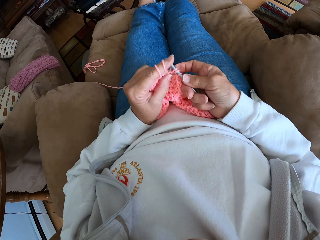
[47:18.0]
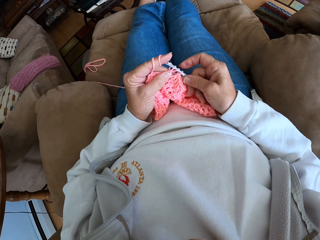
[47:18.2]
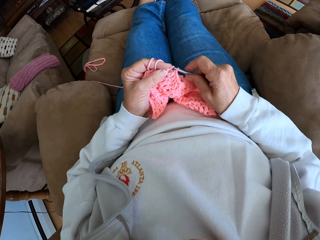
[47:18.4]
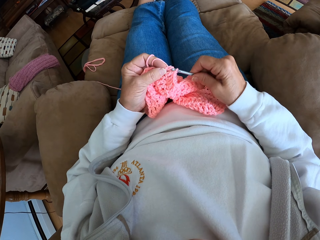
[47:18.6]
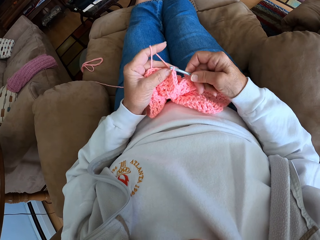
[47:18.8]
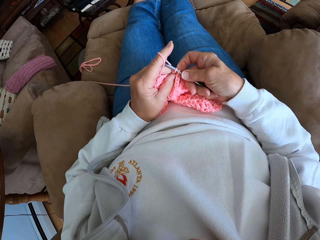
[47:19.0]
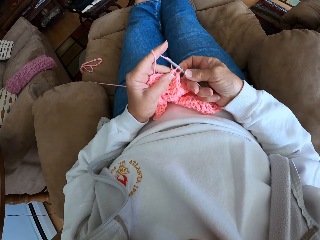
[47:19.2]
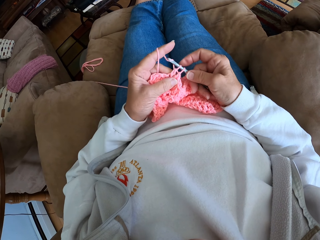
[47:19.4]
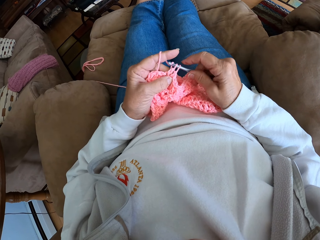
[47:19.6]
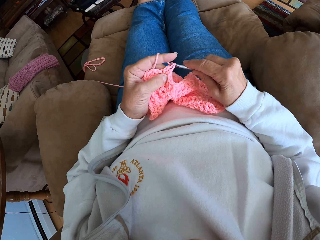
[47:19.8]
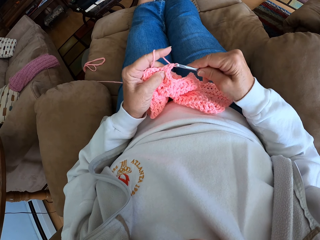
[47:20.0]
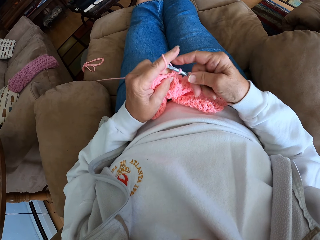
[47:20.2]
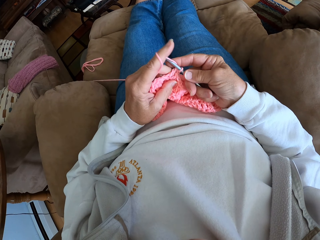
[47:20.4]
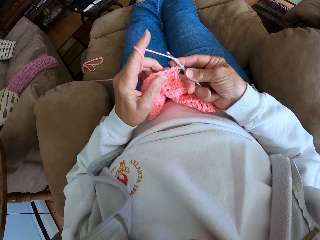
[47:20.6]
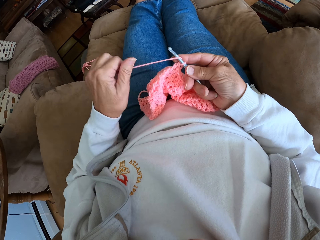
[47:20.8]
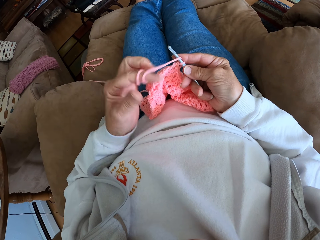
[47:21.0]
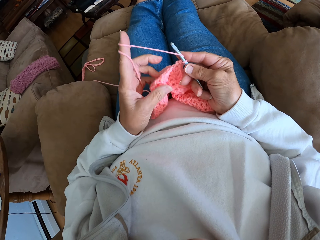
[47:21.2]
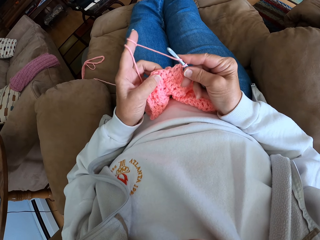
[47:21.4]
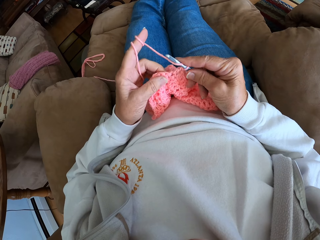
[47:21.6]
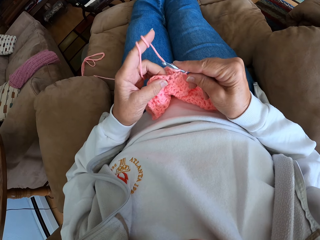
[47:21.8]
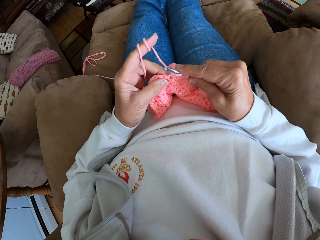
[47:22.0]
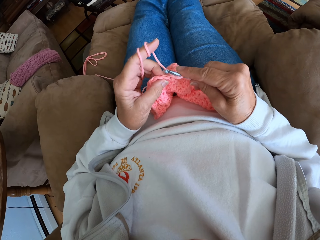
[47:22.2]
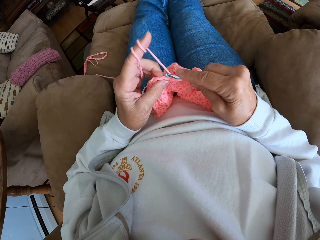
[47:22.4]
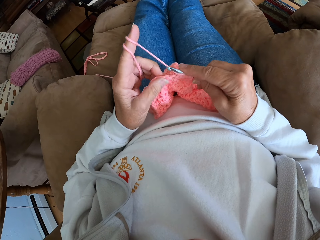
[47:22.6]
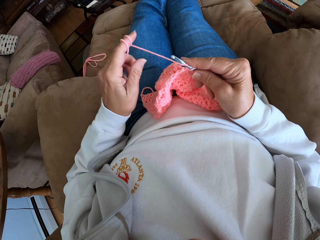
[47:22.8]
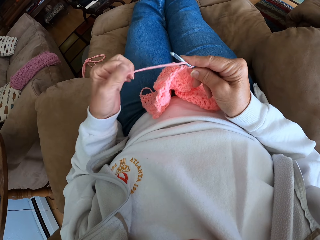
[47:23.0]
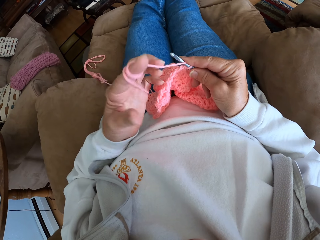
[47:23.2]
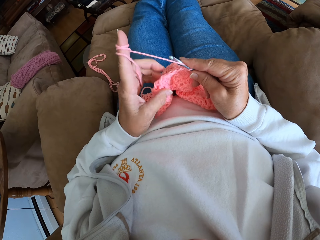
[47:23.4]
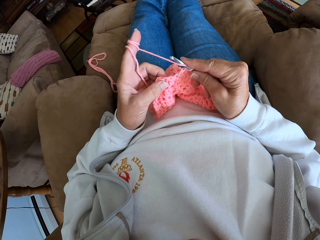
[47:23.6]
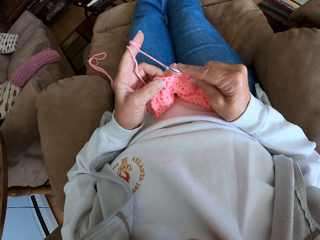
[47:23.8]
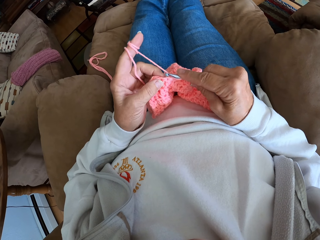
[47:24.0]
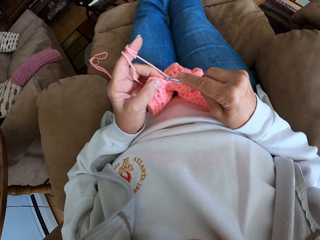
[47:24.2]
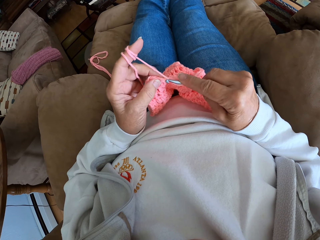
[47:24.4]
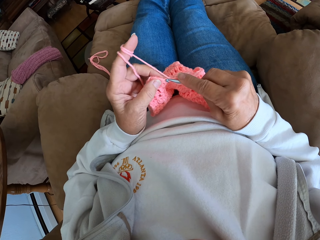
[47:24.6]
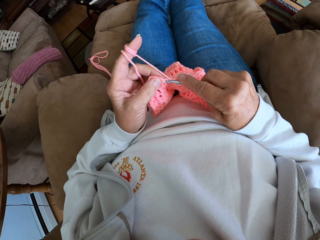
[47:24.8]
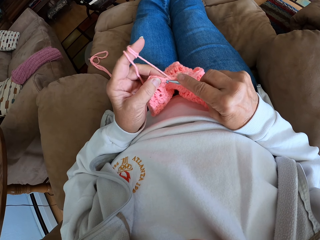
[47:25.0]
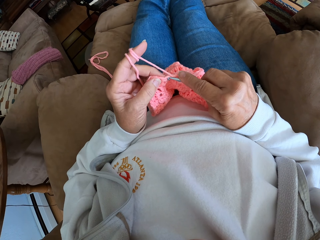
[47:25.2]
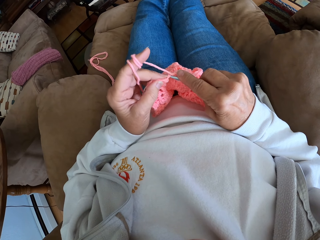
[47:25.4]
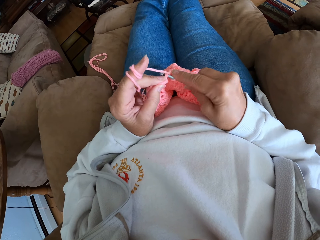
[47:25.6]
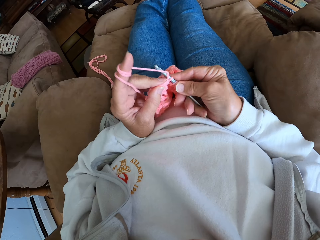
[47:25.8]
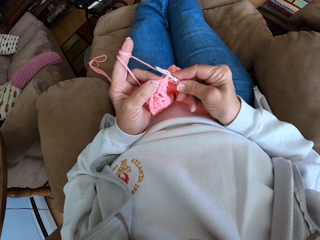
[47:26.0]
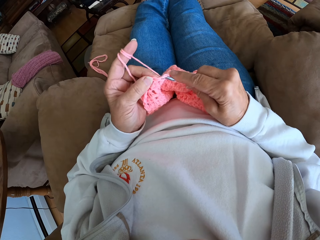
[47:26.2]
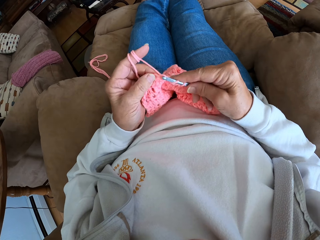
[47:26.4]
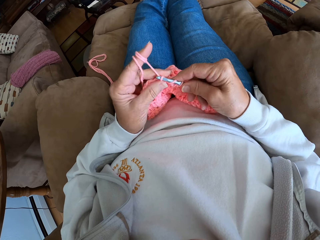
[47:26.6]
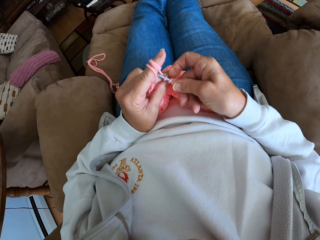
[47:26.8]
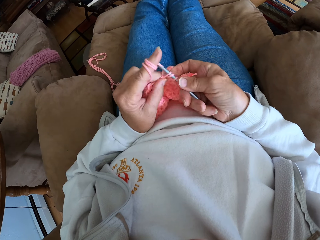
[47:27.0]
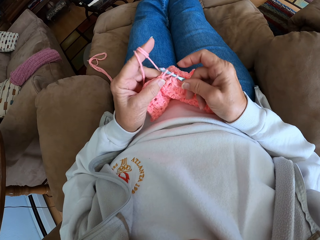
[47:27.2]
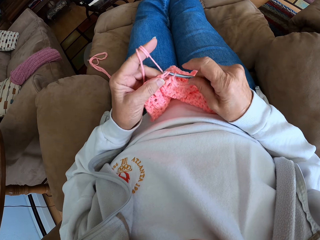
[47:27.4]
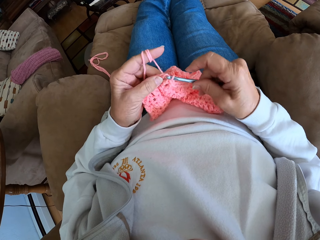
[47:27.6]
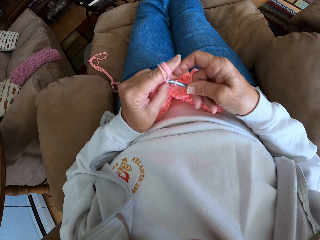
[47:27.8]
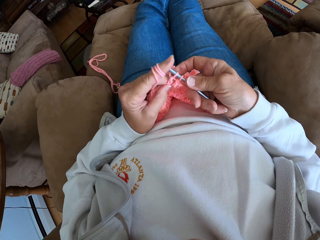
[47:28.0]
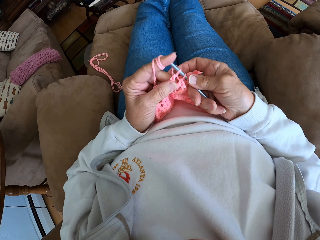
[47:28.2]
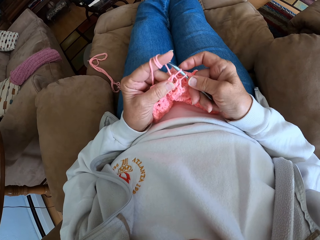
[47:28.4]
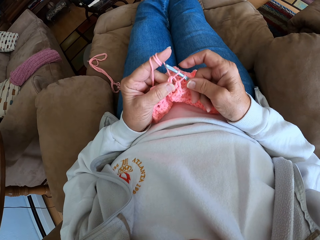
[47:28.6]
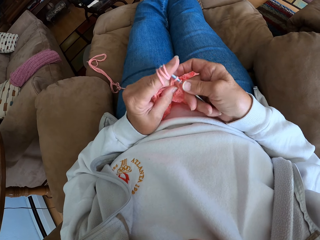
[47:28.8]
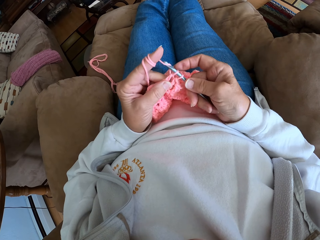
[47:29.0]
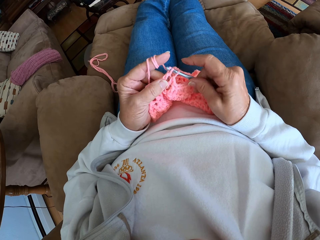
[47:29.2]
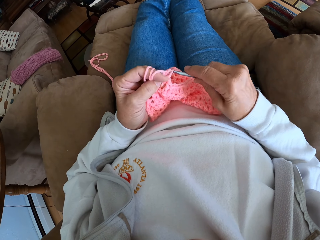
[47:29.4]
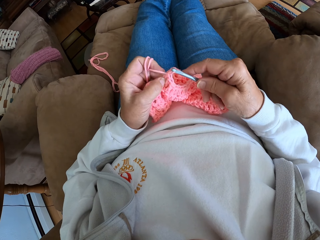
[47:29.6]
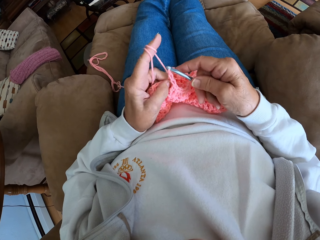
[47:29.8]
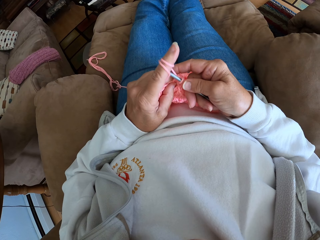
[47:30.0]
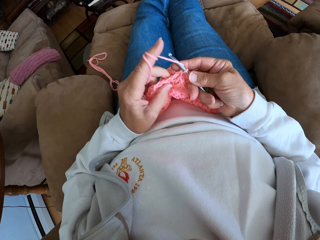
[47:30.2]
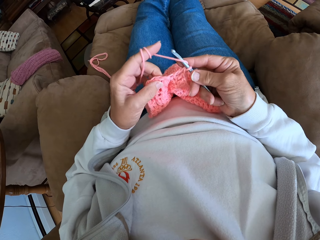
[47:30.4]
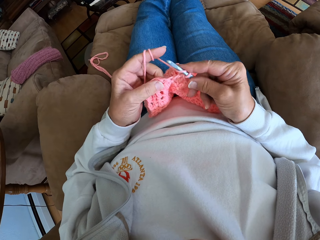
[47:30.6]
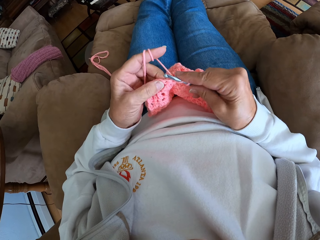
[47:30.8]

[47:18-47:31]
The camera wearer rolls in more thread with her index finger. She crochets the cloth or thread.

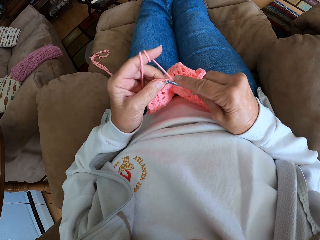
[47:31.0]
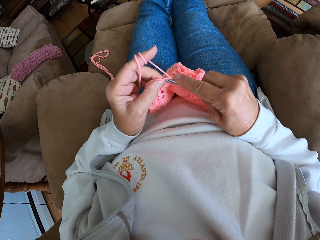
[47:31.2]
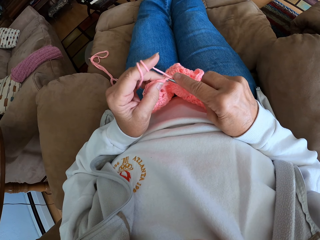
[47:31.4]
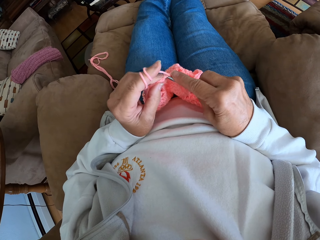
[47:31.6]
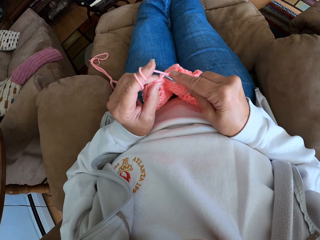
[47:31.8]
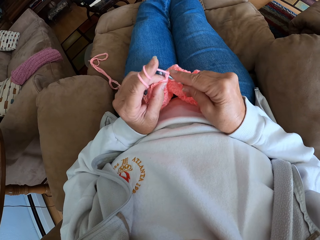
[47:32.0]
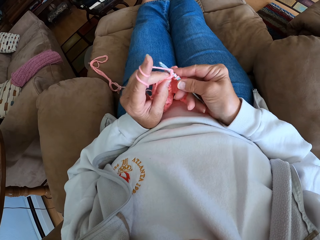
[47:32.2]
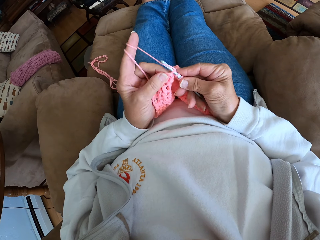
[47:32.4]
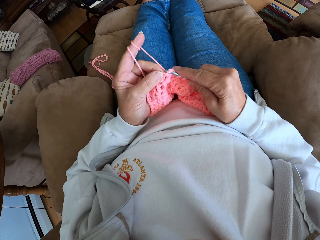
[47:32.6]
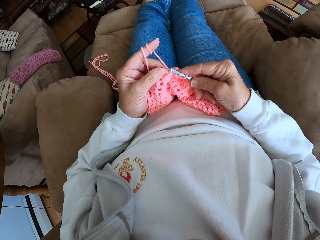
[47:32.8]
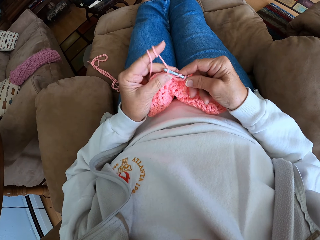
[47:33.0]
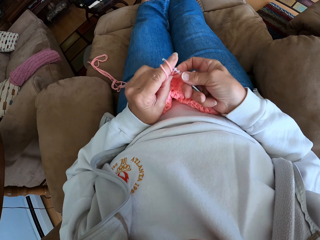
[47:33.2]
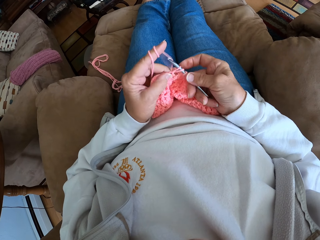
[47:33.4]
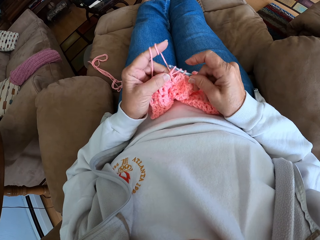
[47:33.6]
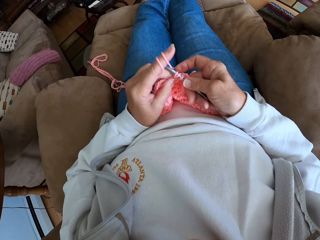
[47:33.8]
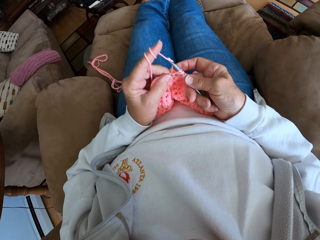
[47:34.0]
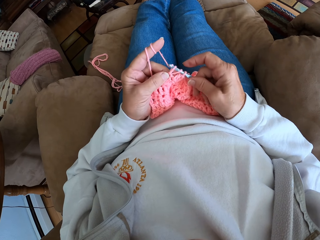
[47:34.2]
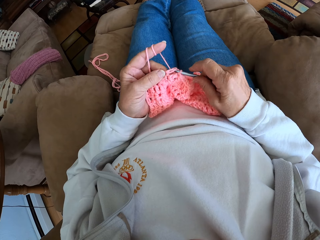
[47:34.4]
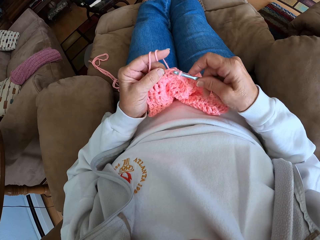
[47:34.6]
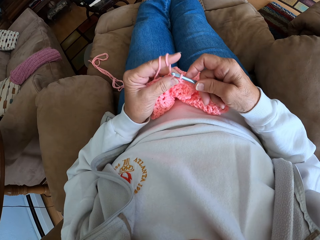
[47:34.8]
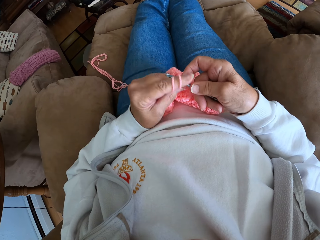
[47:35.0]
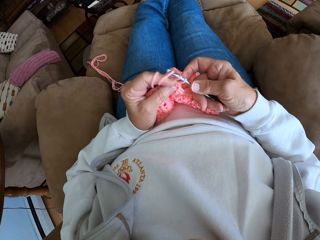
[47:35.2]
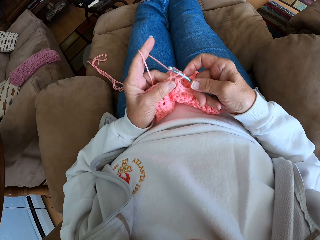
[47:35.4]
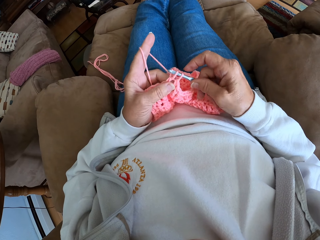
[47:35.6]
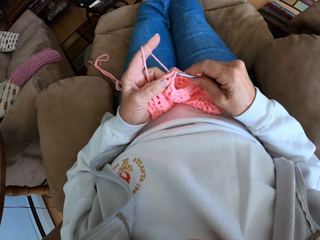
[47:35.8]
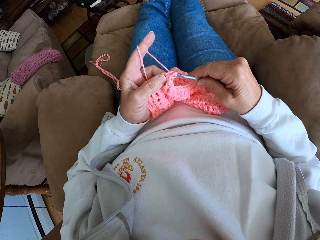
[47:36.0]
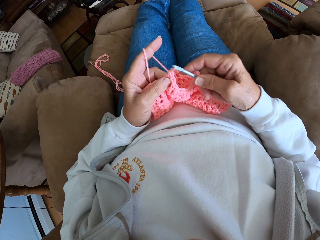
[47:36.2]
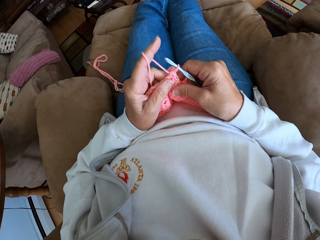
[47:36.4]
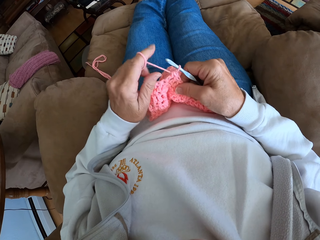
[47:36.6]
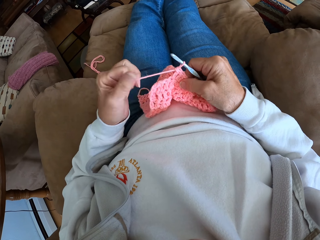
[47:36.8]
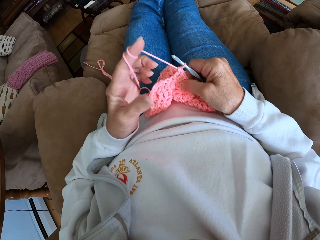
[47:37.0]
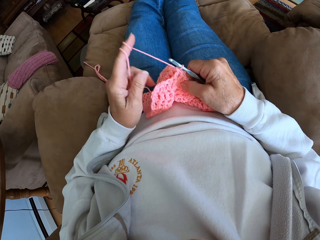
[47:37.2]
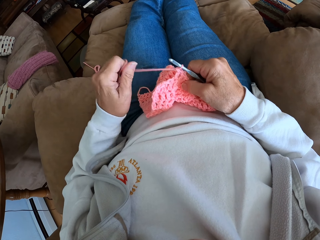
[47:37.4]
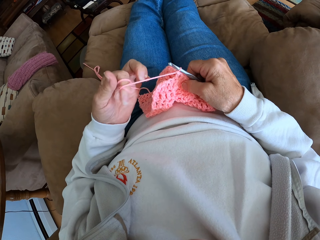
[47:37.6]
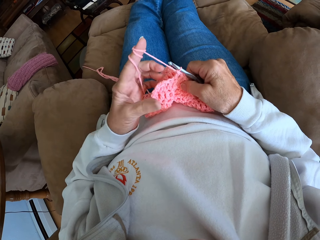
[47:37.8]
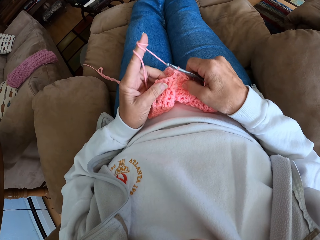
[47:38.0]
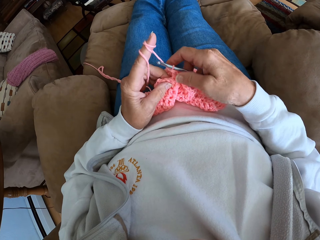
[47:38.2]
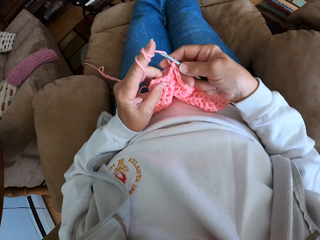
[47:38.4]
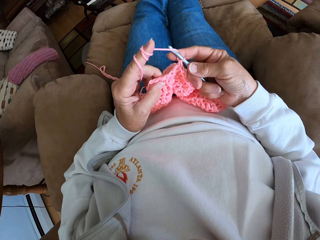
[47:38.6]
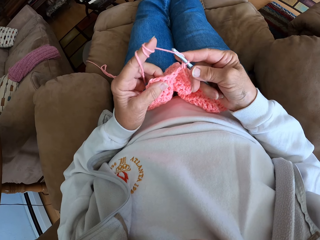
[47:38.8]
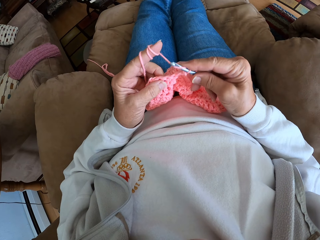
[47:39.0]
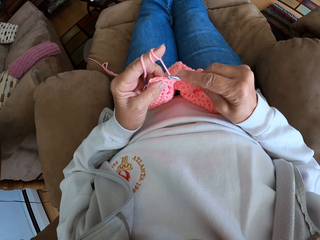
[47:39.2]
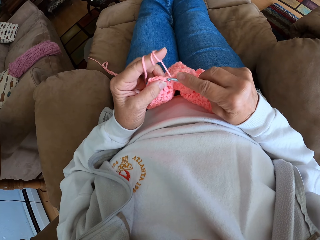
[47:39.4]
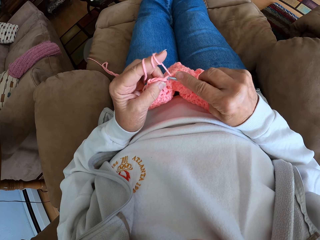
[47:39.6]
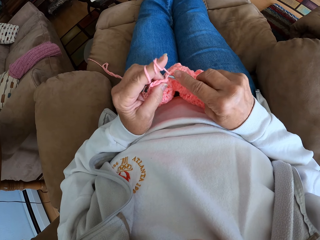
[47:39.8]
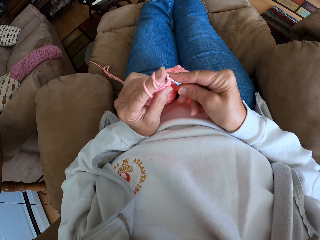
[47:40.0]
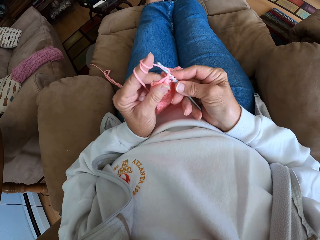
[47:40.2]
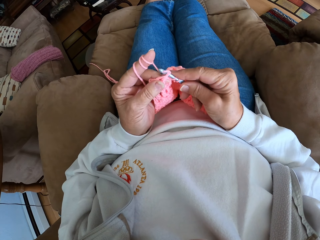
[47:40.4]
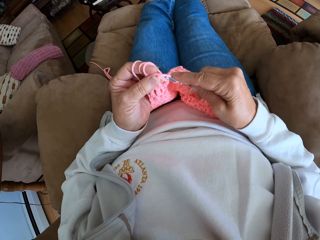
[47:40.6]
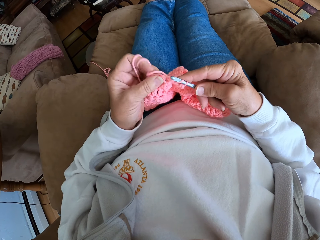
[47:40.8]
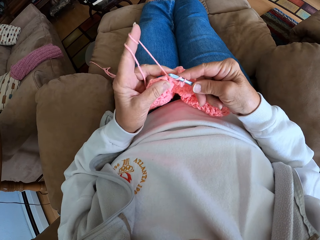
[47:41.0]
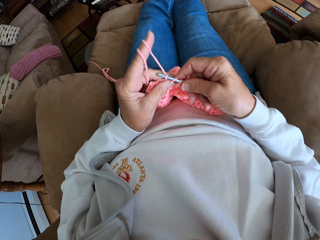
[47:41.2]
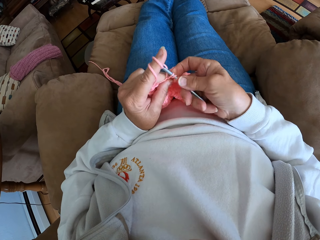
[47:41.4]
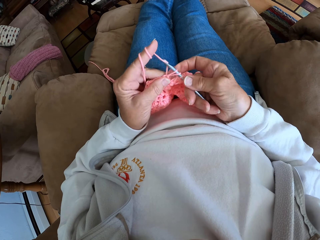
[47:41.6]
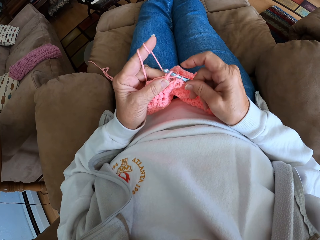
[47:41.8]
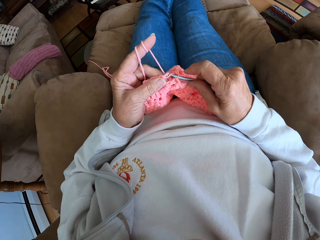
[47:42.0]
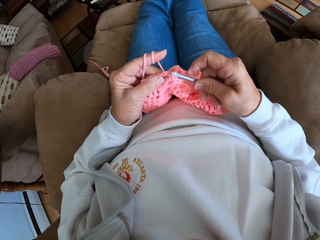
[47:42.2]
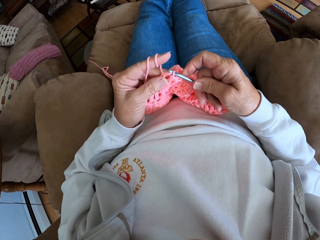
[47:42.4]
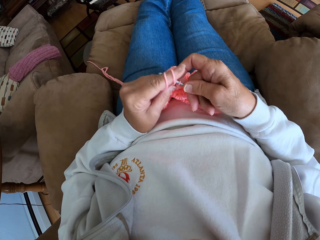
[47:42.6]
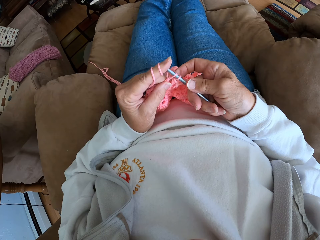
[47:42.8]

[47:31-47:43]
The camera wearer rolls in more thread with her index finger. She crochets the cloth or thread.
